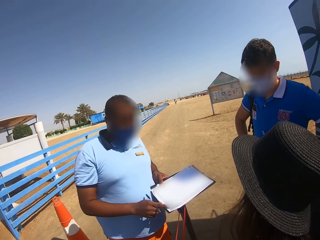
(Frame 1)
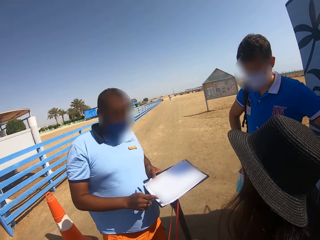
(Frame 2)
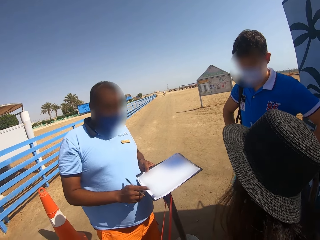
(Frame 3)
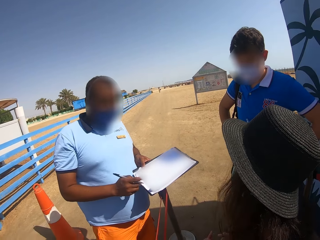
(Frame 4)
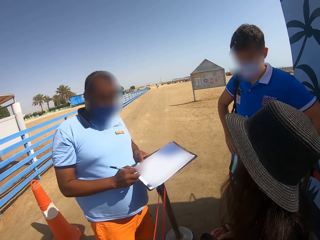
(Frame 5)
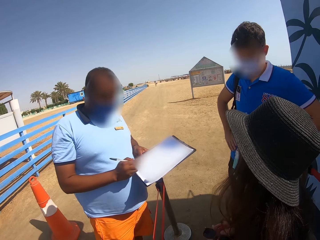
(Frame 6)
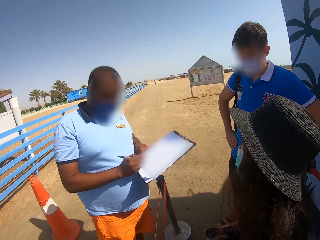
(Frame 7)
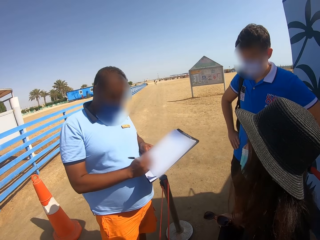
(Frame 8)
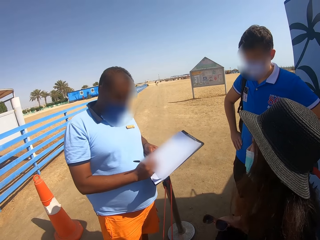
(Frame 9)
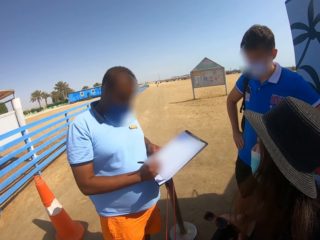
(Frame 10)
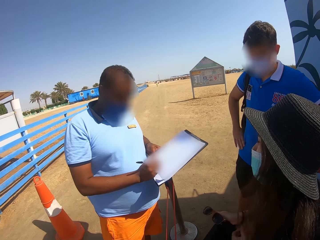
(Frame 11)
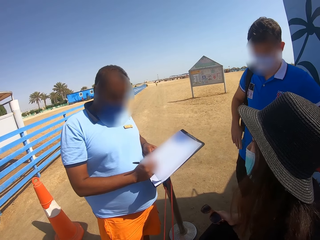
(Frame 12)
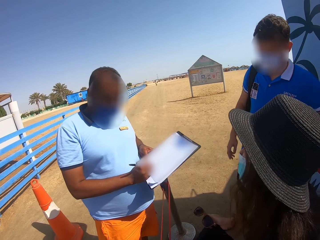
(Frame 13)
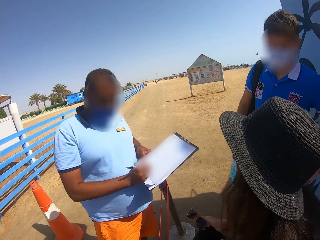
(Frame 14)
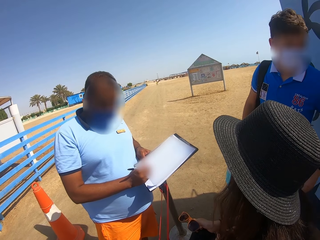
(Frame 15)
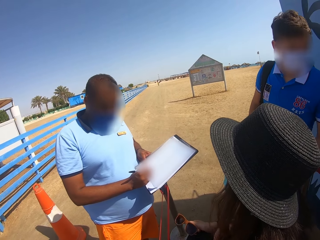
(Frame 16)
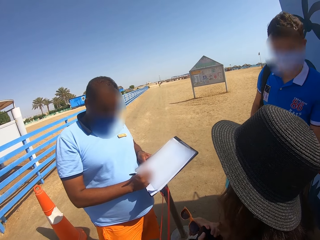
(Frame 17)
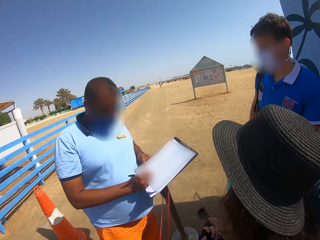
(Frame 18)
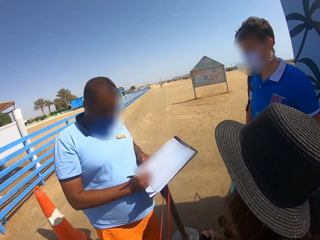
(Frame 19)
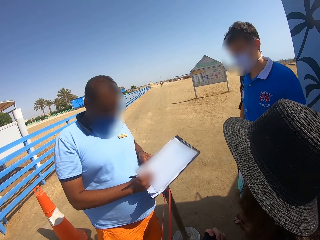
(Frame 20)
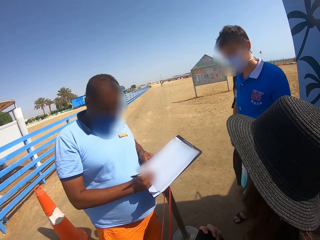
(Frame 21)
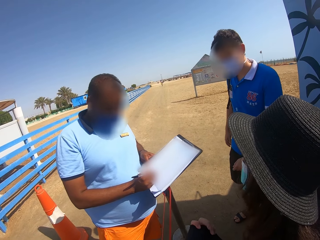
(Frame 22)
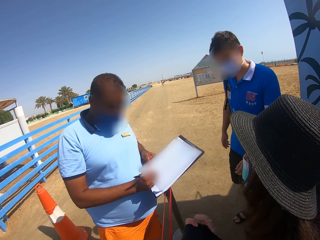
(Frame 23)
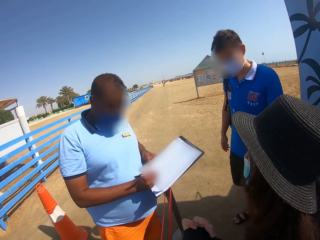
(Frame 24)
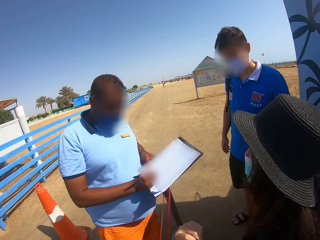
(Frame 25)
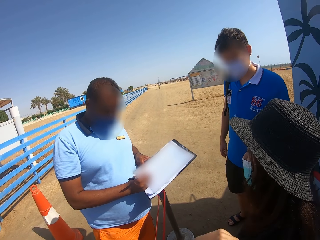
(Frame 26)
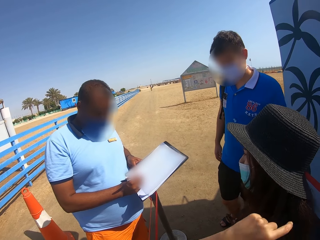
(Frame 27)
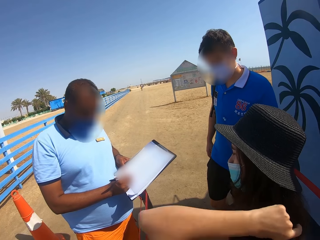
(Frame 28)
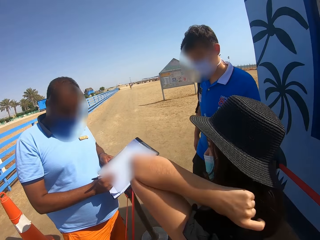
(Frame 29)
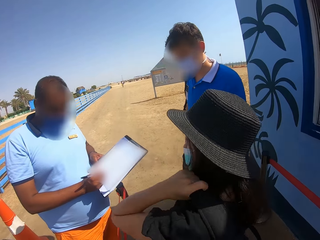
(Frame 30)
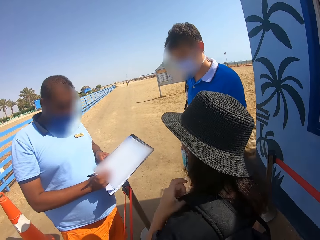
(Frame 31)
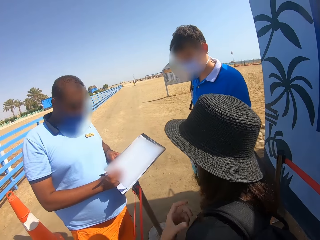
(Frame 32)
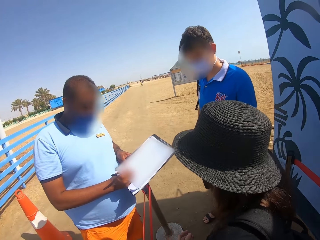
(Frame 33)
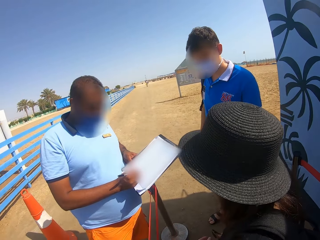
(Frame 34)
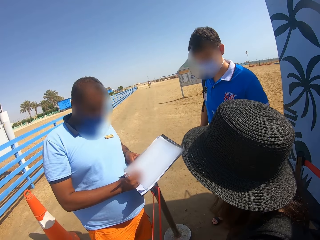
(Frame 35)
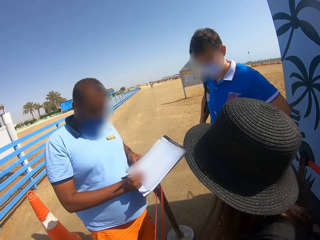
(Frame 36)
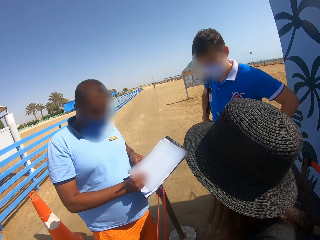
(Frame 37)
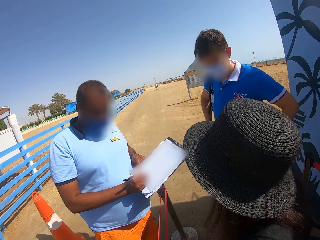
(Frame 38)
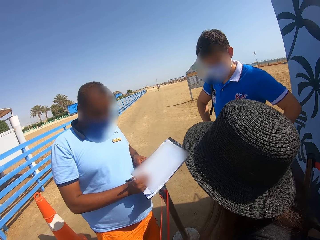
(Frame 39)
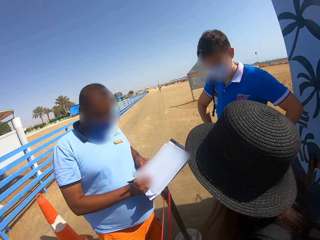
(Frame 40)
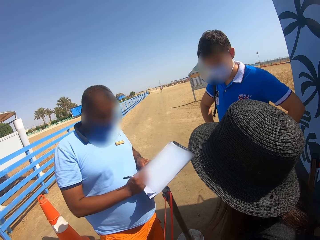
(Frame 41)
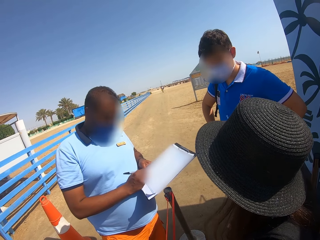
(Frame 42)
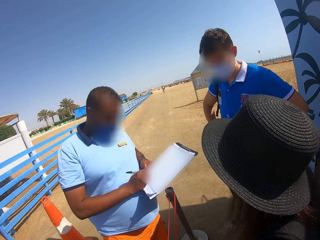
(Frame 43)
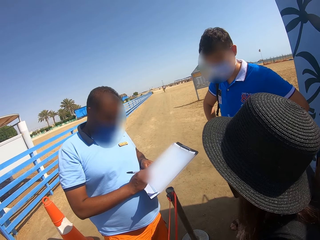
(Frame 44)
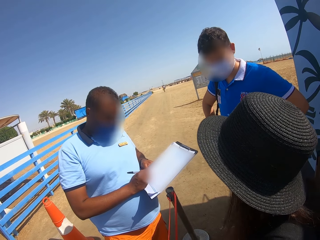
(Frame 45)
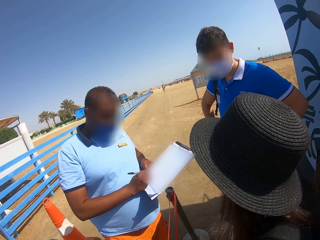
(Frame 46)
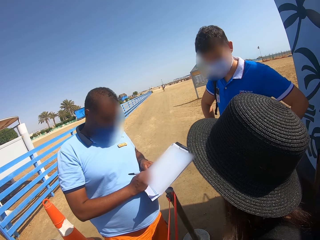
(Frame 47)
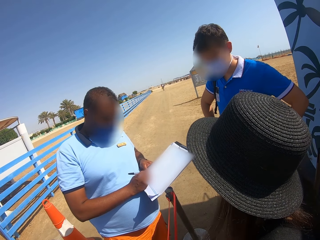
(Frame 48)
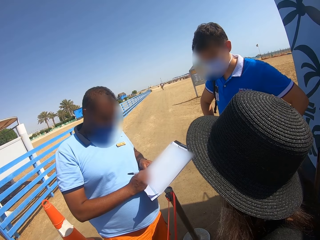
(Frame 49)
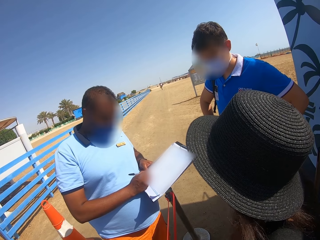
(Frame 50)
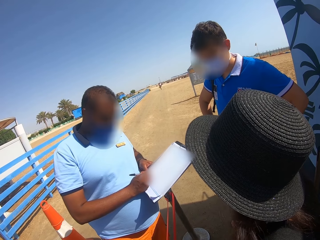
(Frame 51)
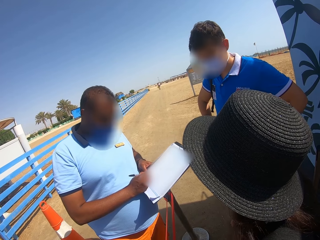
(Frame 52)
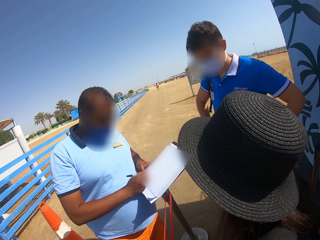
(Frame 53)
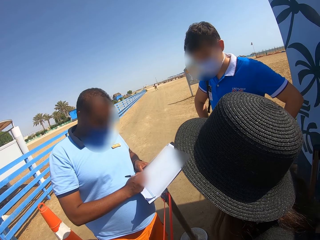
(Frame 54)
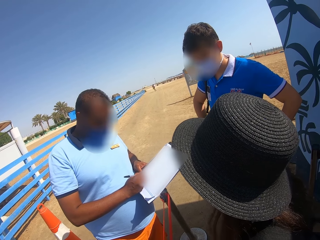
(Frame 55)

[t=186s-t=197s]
A man writes on the sheet of paper.

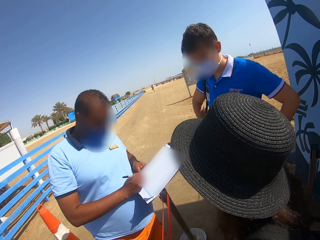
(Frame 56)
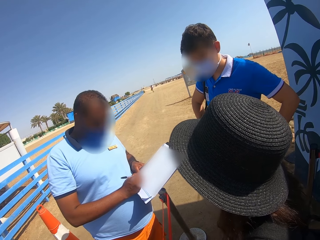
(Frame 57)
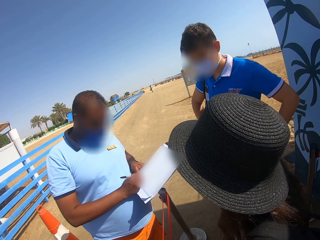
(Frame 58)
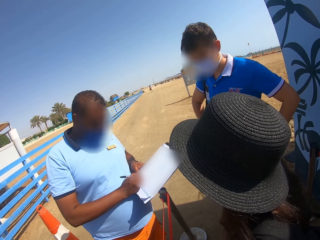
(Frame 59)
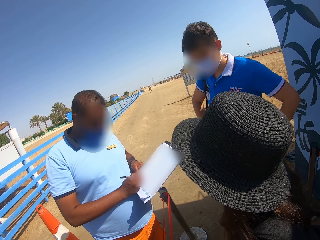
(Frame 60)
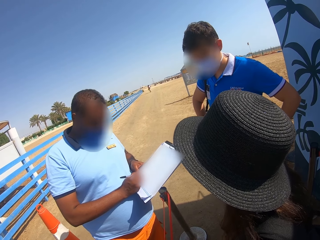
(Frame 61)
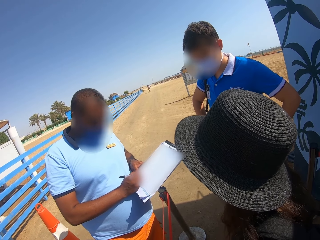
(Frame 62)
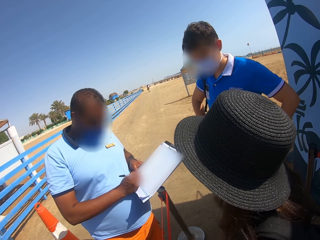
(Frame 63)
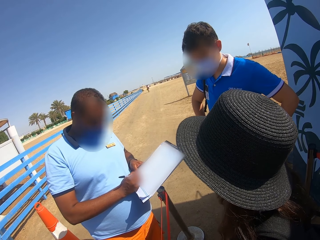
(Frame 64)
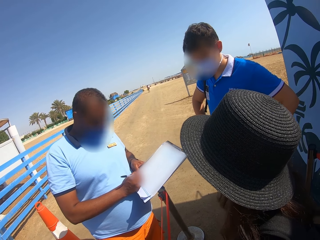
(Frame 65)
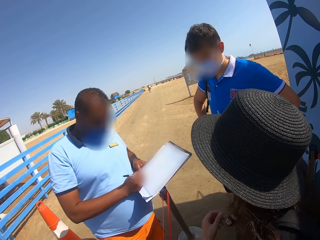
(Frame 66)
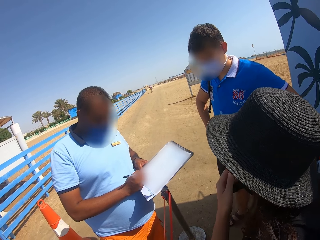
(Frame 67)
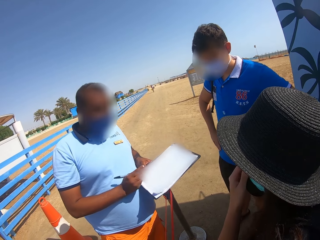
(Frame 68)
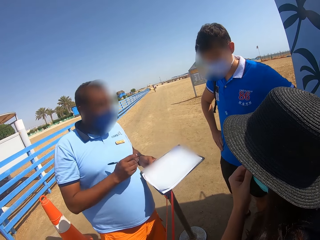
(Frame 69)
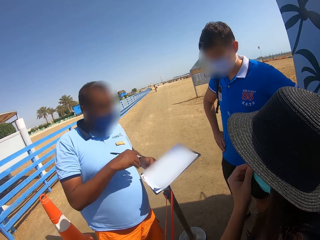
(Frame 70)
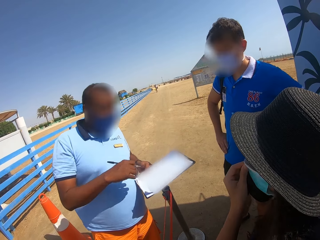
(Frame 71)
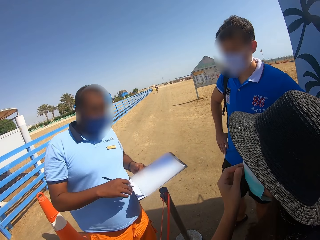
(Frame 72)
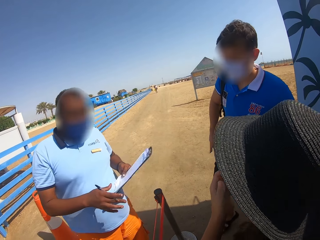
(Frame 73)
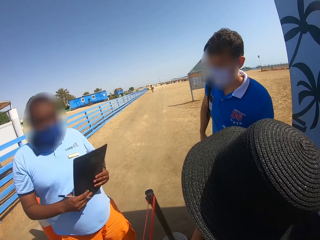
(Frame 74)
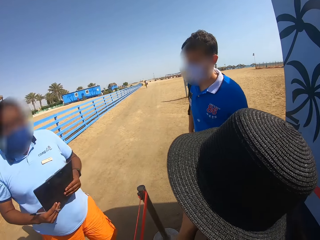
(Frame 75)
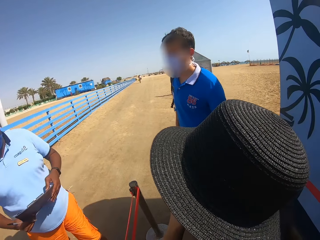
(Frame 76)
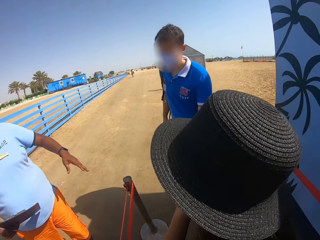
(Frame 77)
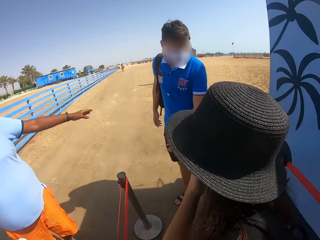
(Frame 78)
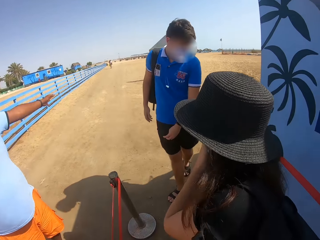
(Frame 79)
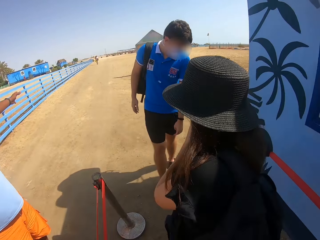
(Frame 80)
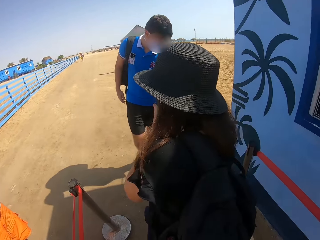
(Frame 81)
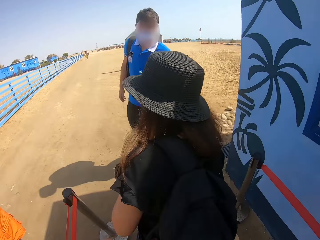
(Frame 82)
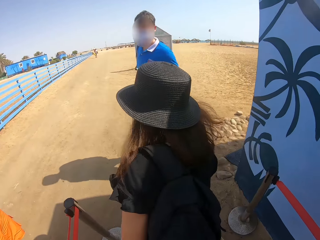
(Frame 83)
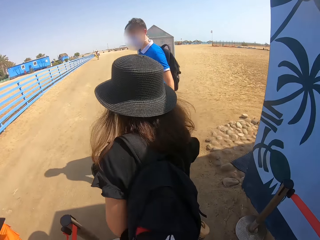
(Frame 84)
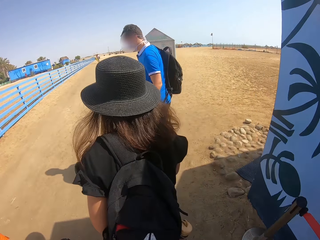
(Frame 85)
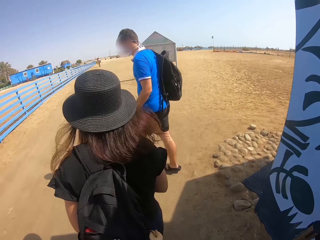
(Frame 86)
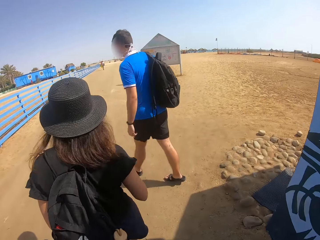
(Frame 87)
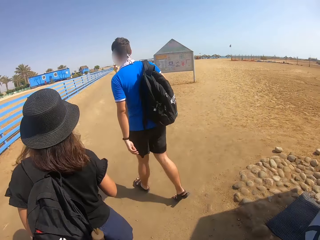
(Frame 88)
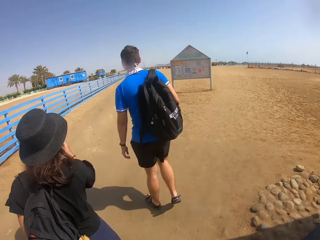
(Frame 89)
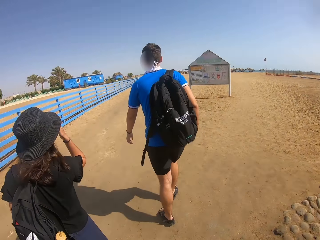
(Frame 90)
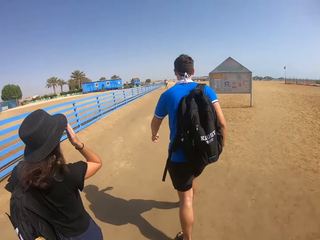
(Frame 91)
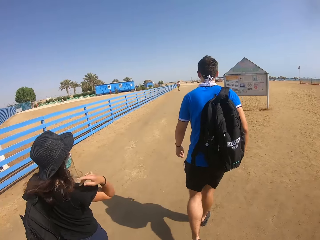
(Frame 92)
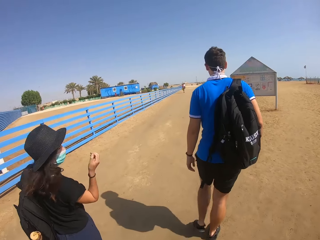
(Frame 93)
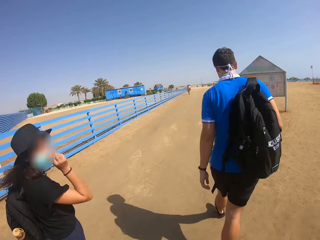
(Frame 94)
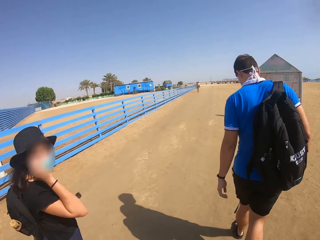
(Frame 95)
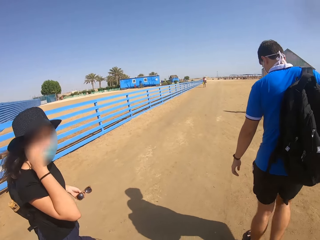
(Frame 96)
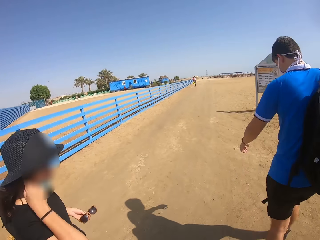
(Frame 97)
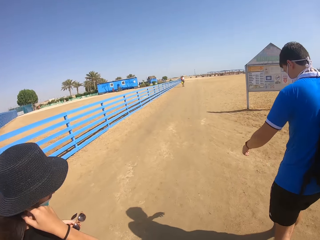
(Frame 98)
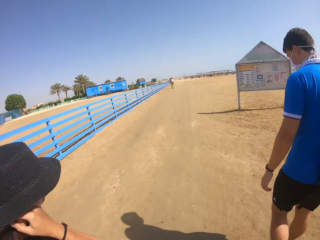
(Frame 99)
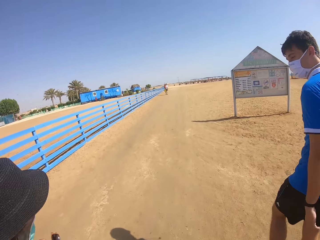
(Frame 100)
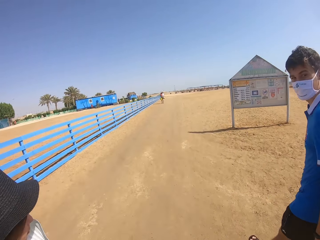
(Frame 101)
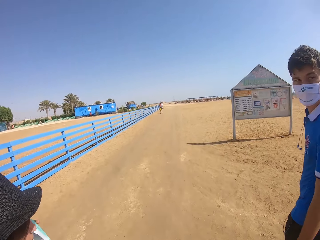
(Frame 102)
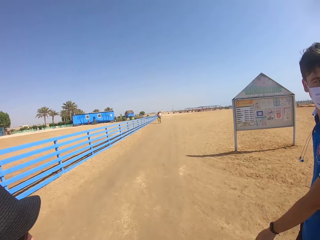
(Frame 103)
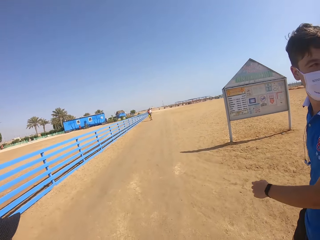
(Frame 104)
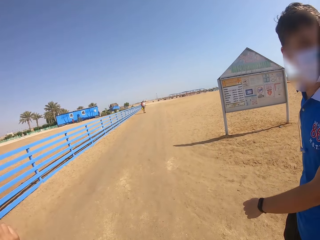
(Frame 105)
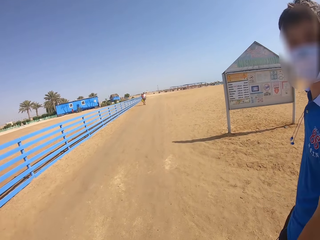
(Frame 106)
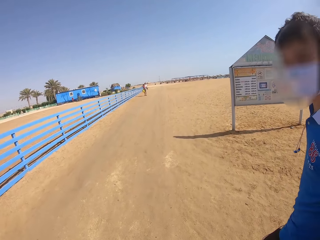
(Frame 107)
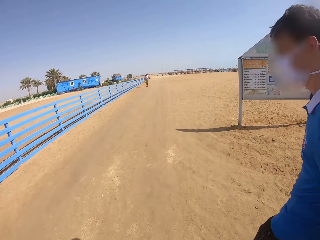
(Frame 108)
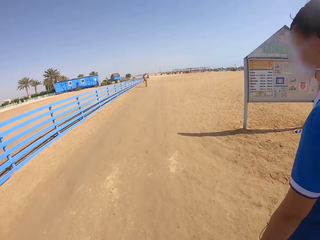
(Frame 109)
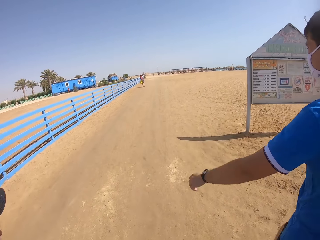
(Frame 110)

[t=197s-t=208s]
A man walks down. The camera wearer follows a woman. The woman walks down.
